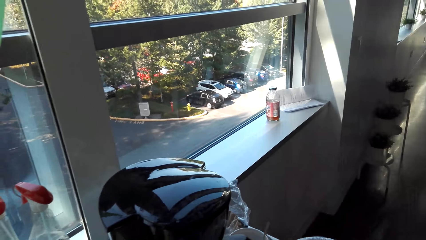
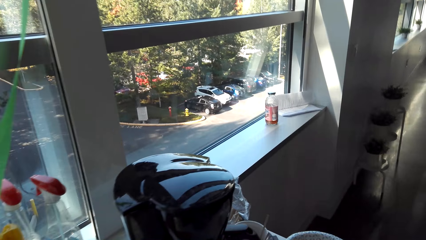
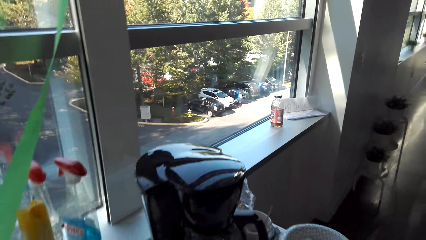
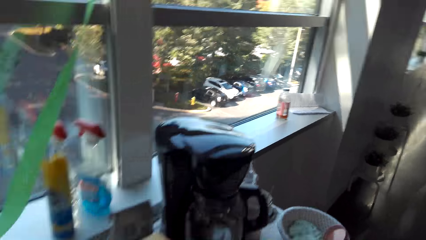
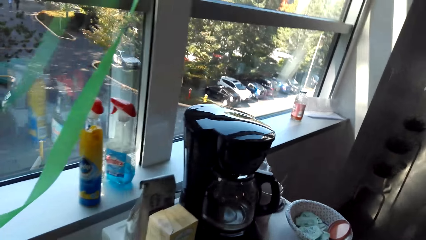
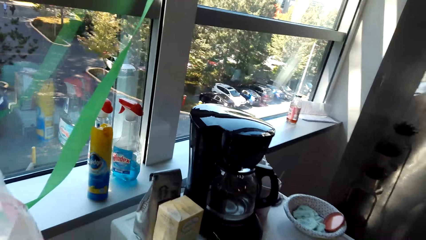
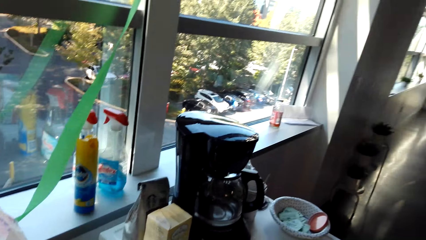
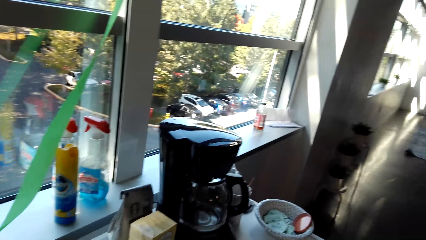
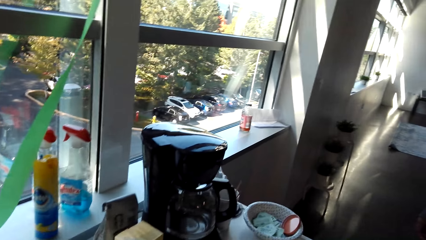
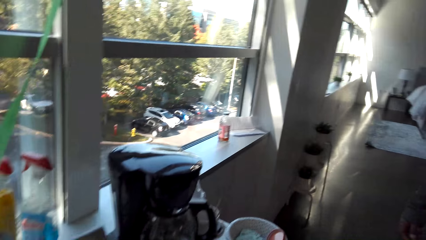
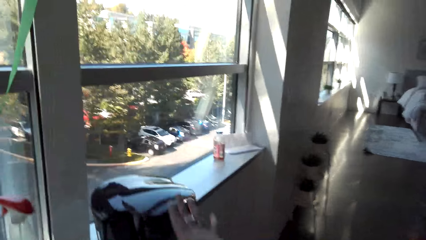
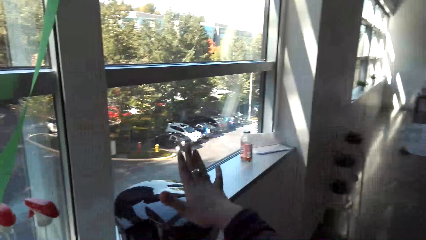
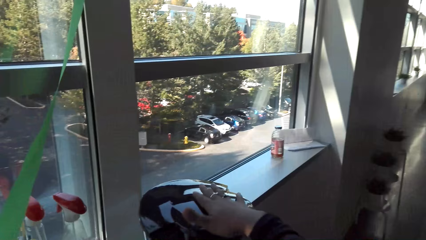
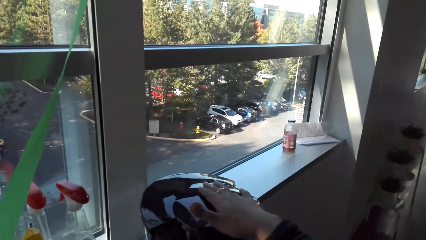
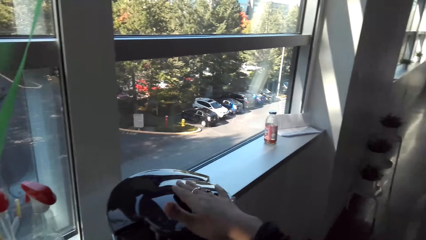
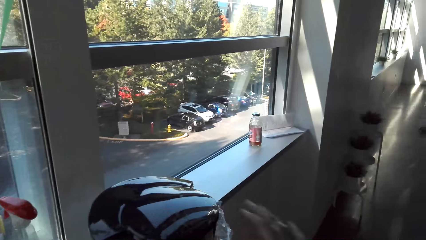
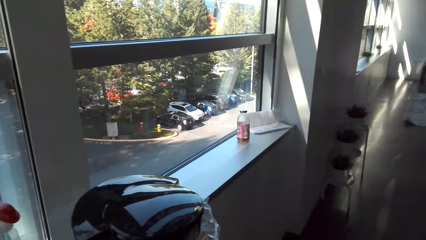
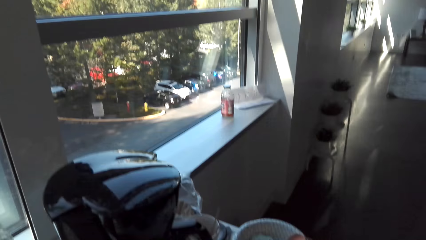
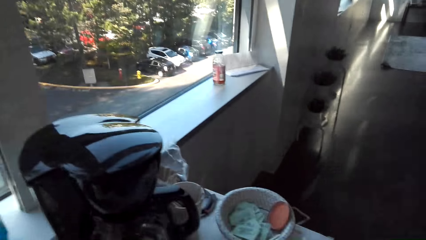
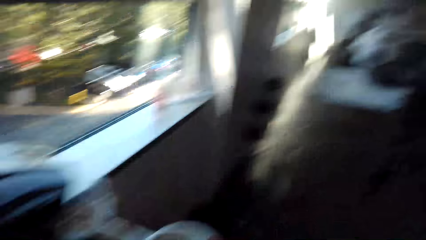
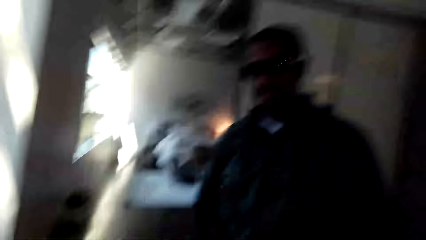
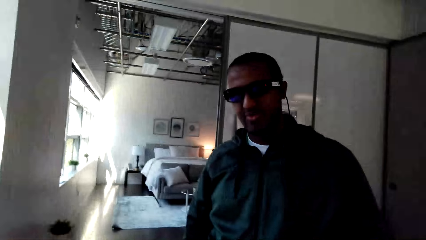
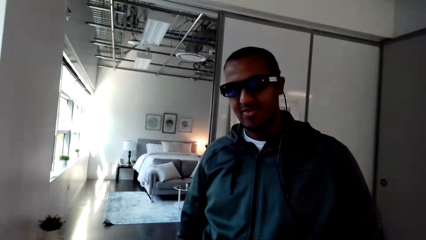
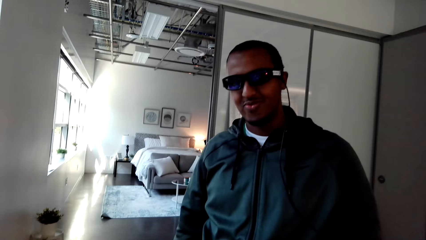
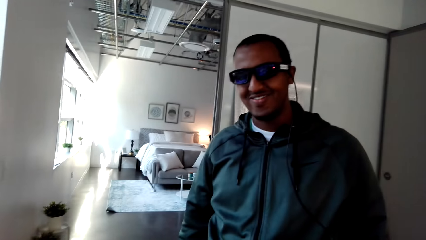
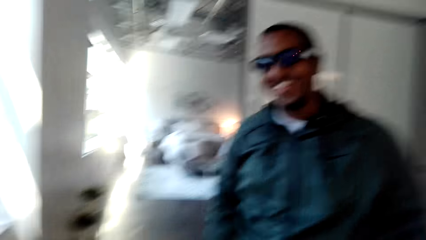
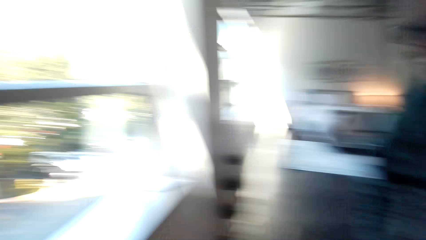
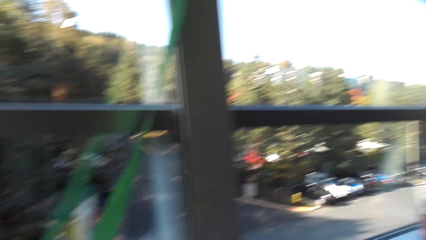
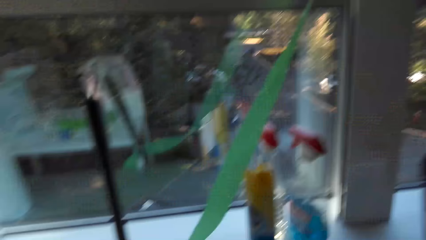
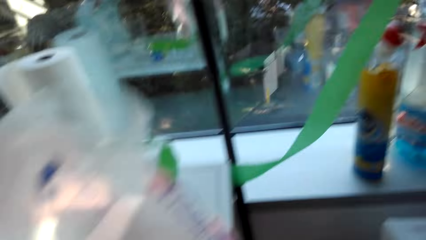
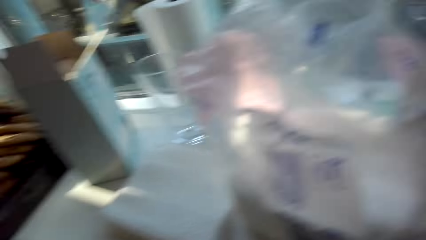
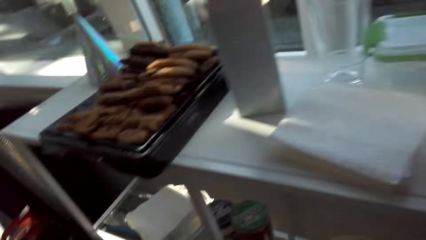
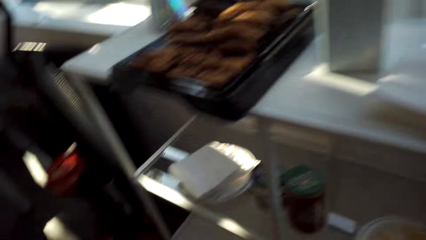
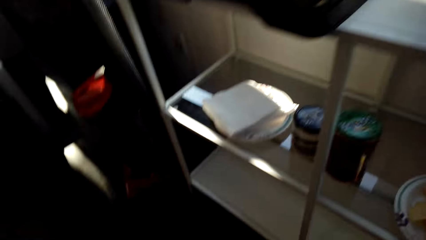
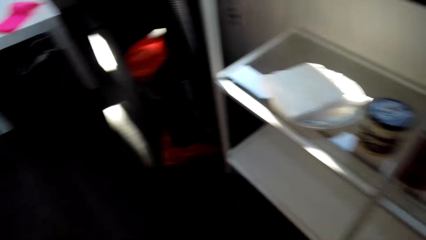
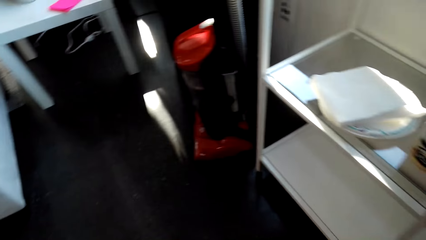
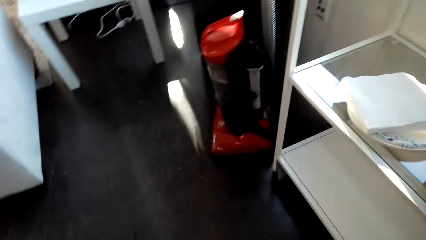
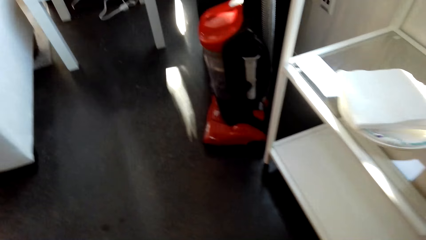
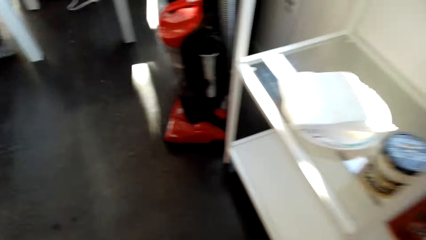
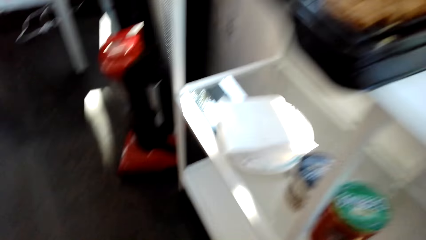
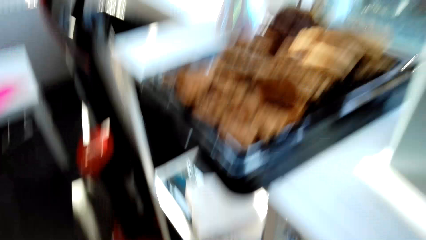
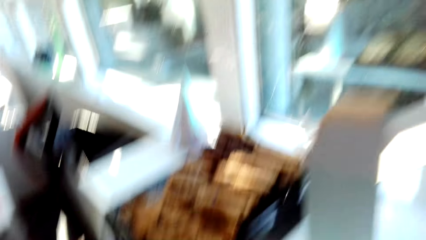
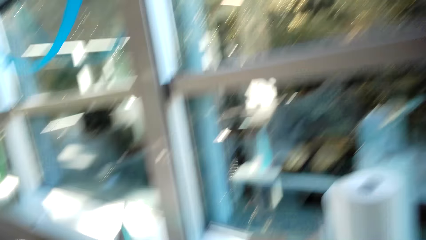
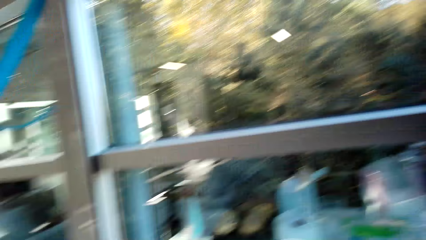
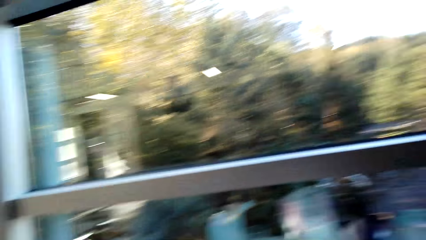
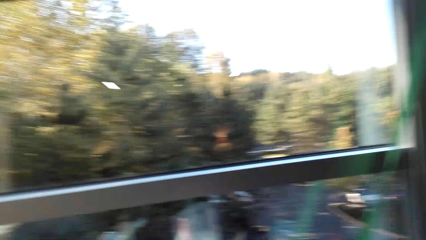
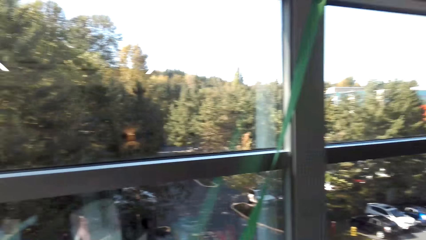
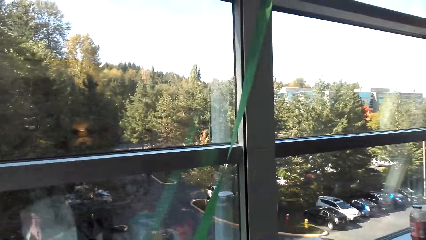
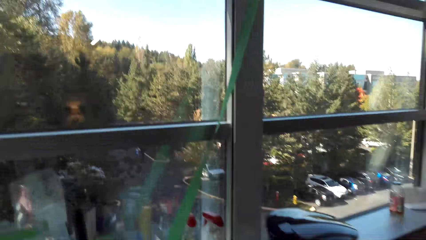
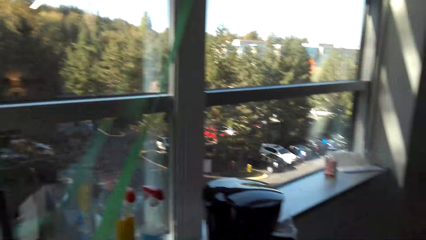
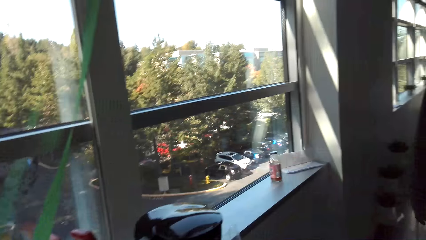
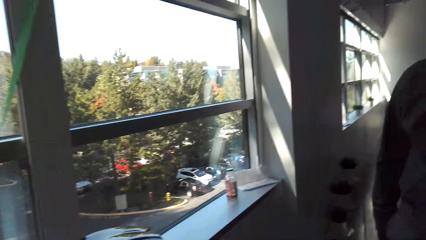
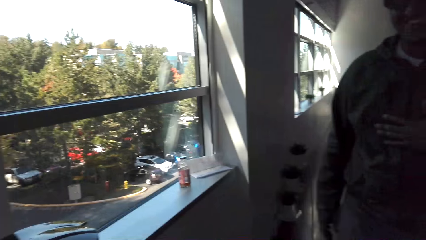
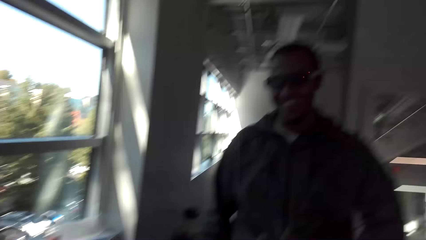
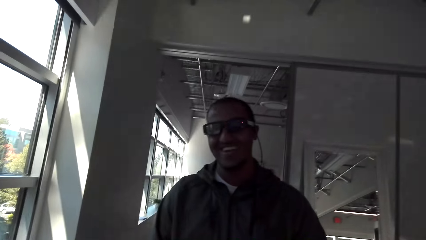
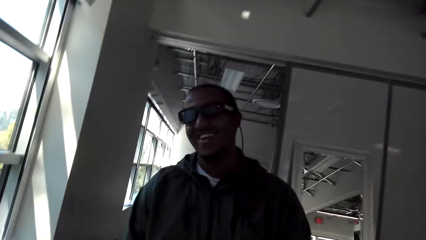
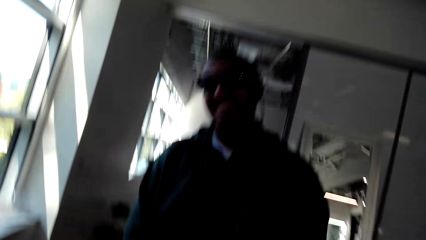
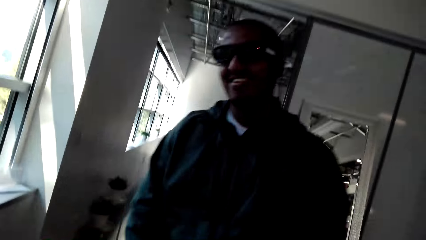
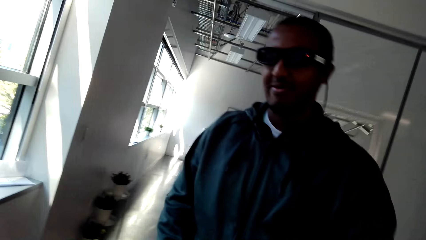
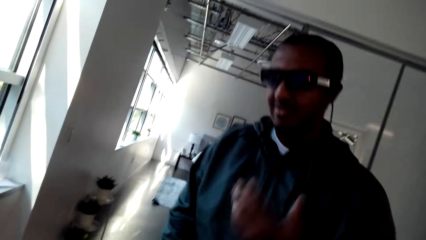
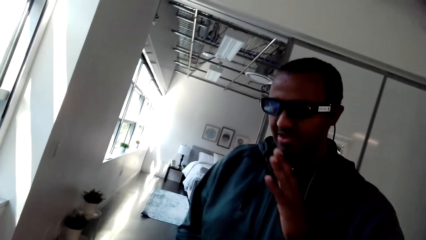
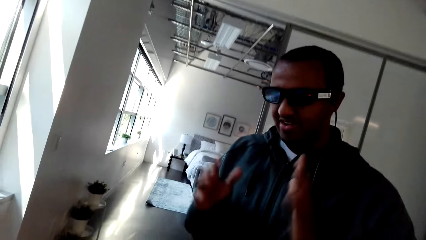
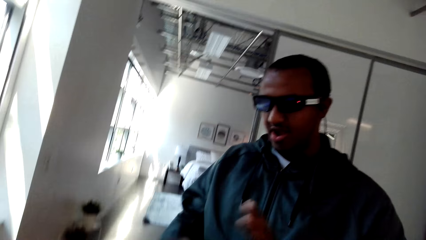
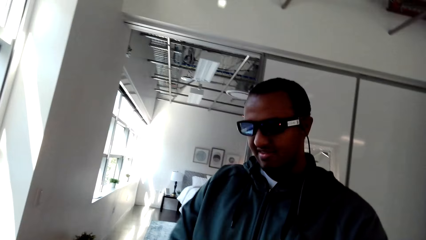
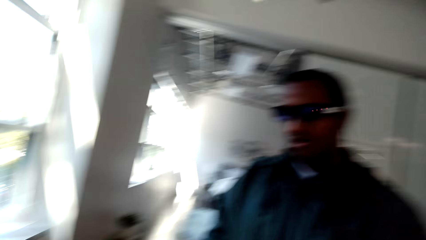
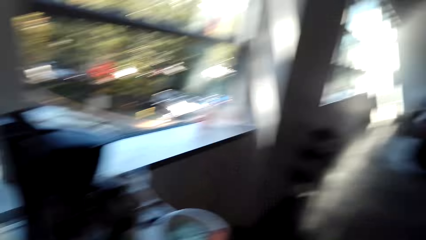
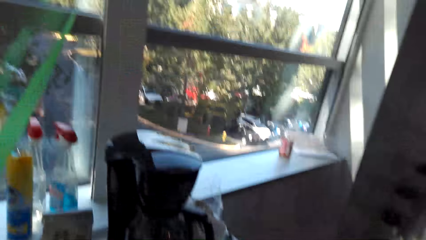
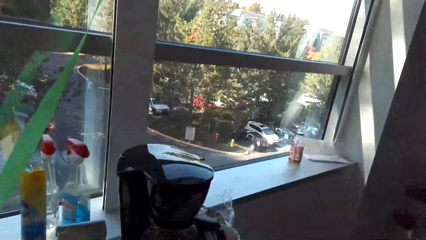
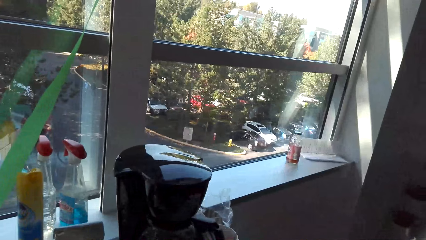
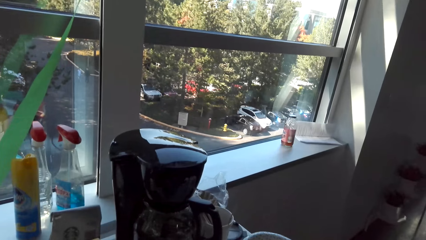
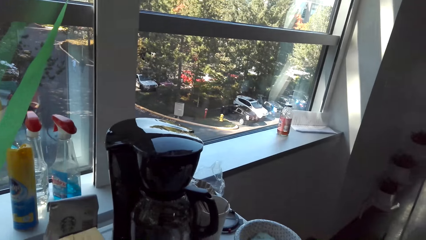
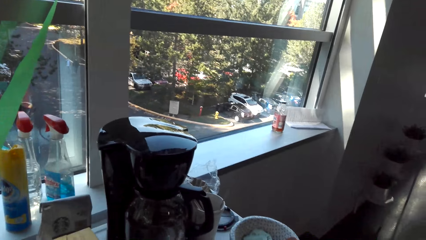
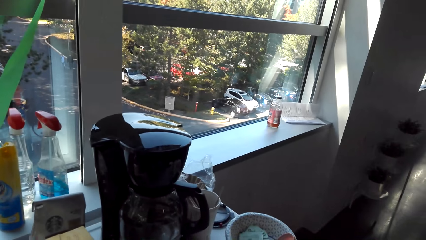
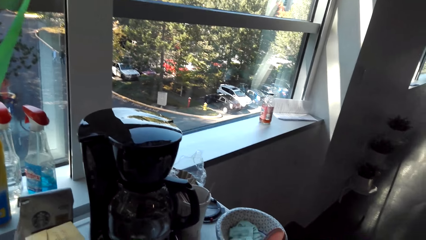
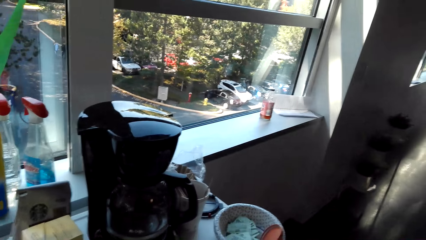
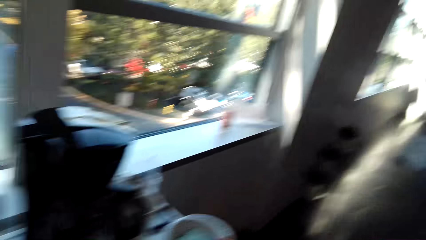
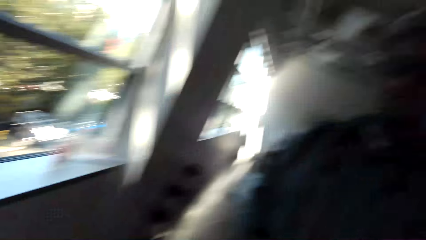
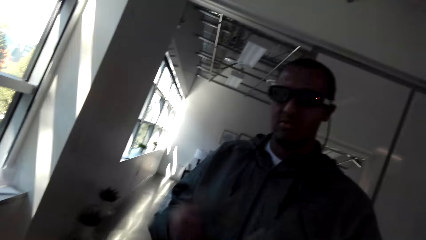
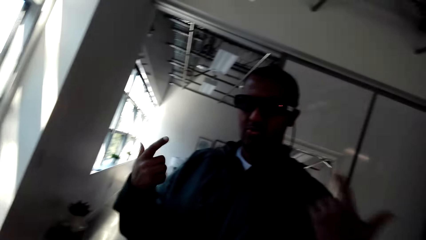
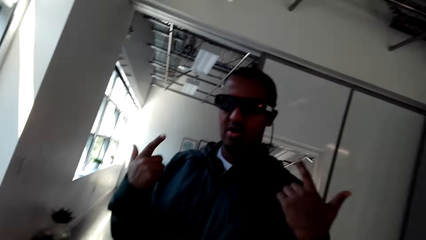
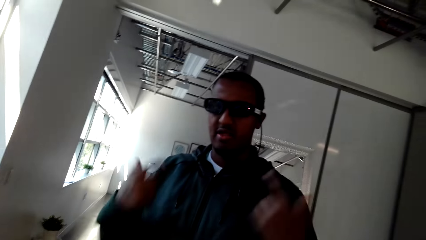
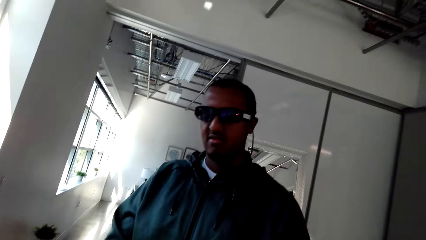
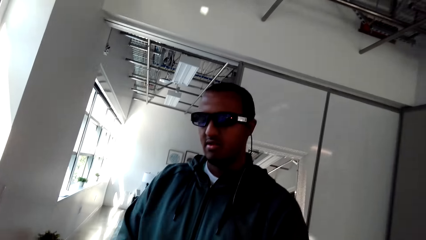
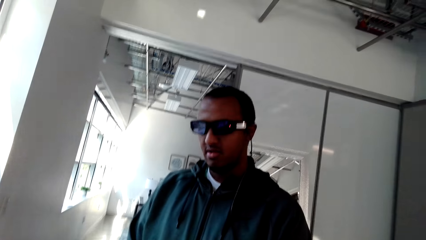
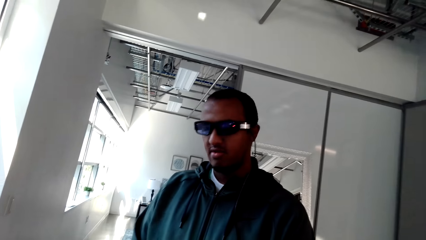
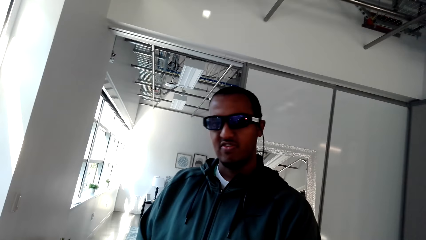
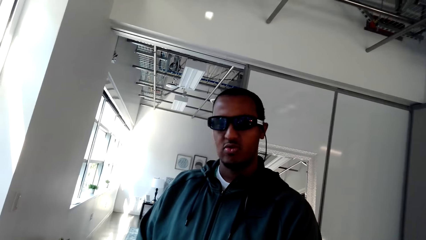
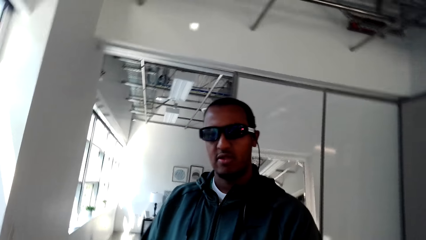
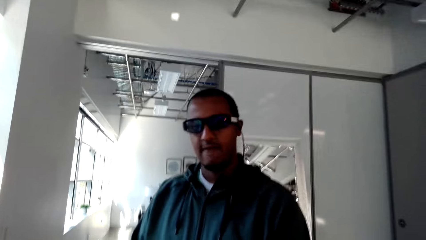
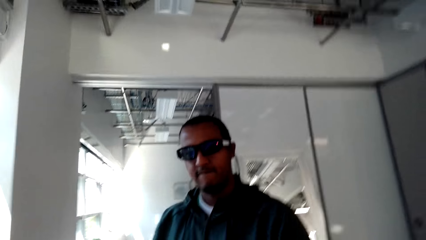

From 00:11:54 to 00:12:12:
The camera wearer taps the jar top. They knock the coffee maker. They converse with a man. They look around the house. They converse with the man. The man talks to the camera wearer.
